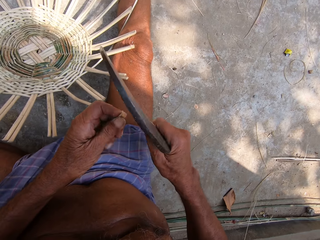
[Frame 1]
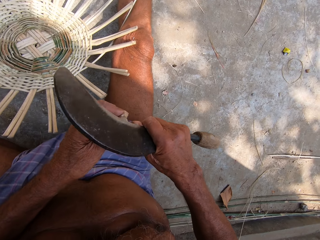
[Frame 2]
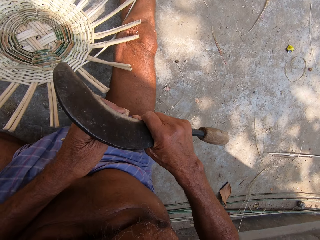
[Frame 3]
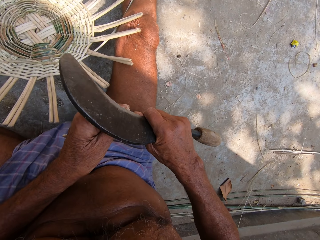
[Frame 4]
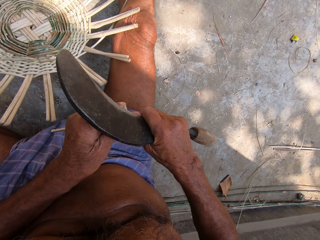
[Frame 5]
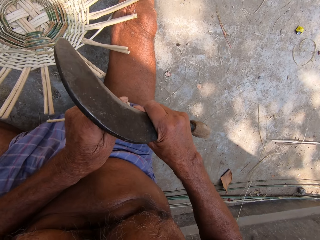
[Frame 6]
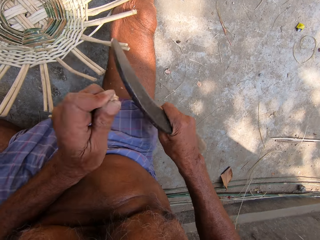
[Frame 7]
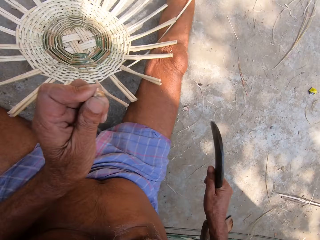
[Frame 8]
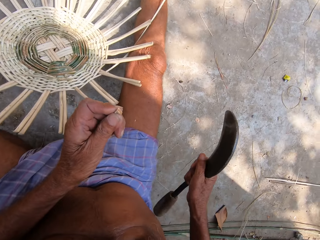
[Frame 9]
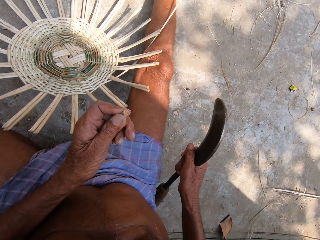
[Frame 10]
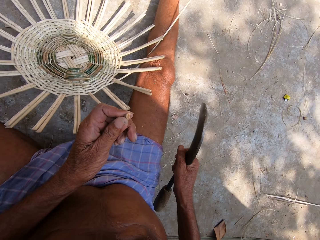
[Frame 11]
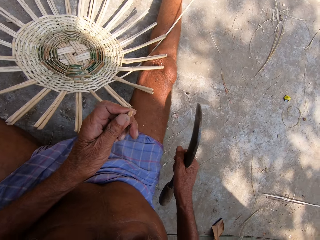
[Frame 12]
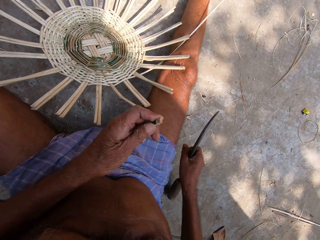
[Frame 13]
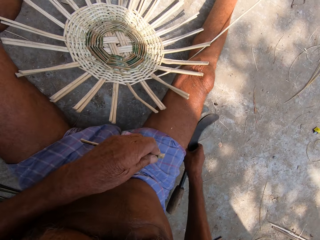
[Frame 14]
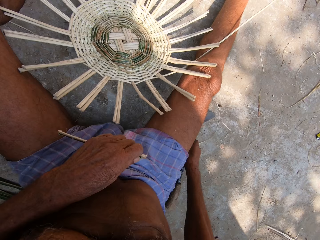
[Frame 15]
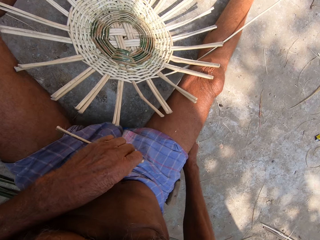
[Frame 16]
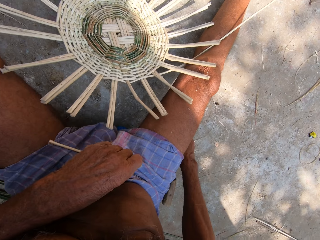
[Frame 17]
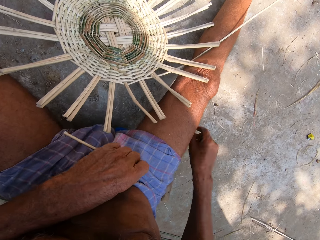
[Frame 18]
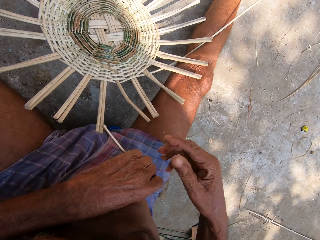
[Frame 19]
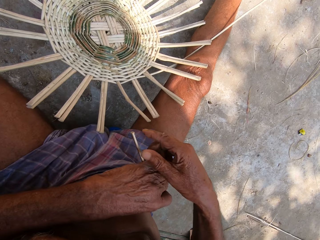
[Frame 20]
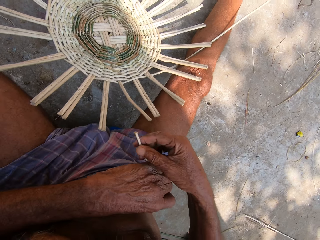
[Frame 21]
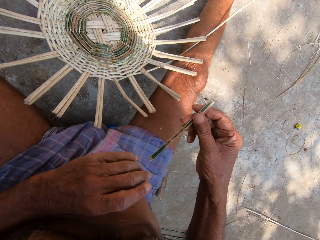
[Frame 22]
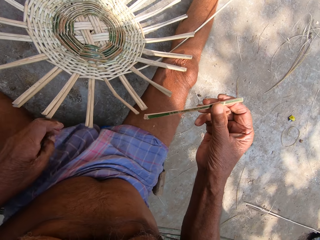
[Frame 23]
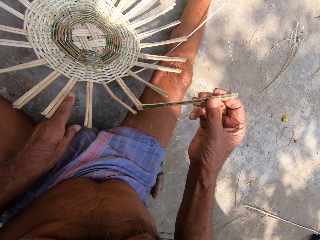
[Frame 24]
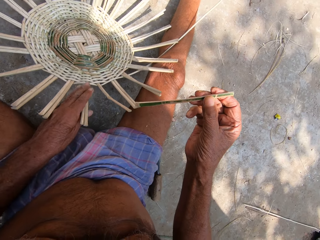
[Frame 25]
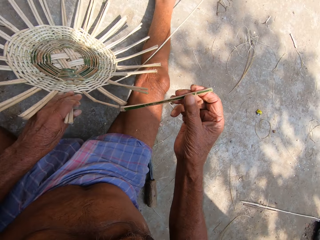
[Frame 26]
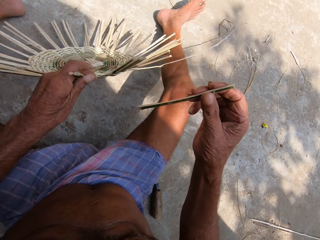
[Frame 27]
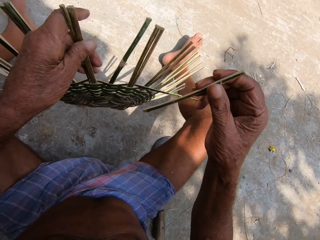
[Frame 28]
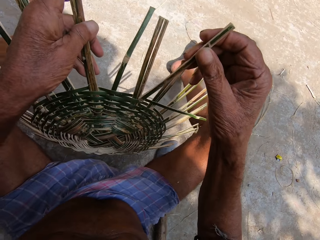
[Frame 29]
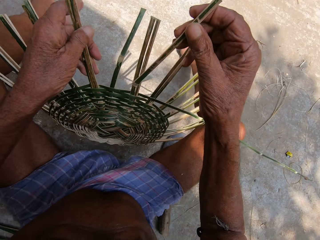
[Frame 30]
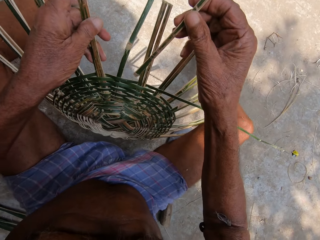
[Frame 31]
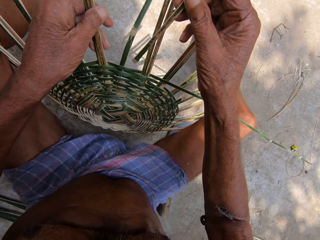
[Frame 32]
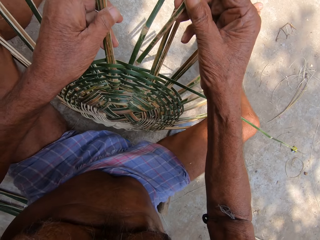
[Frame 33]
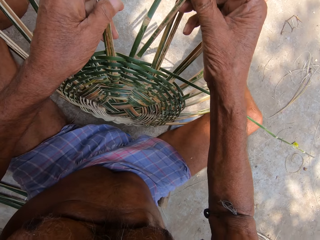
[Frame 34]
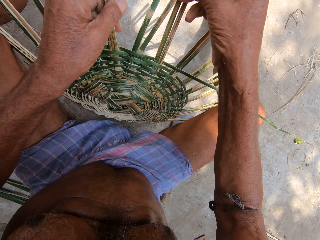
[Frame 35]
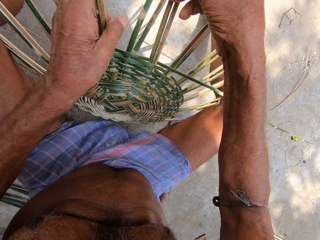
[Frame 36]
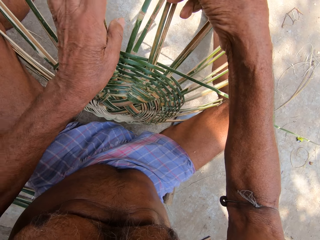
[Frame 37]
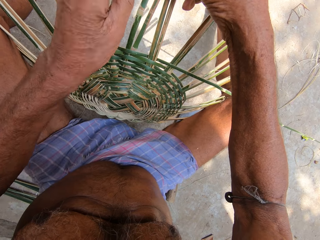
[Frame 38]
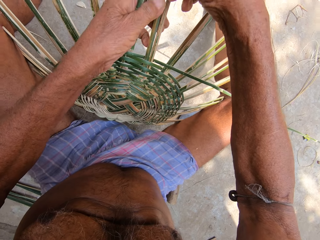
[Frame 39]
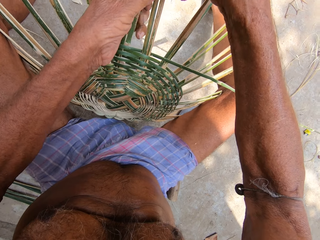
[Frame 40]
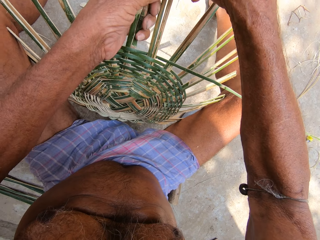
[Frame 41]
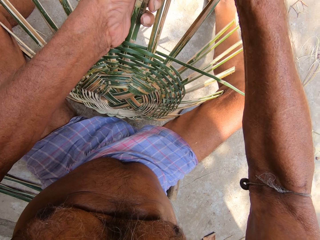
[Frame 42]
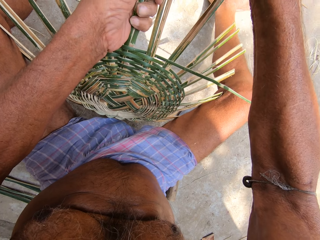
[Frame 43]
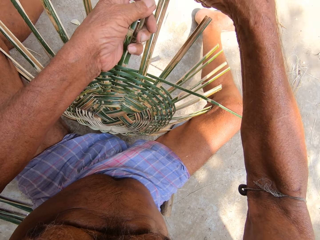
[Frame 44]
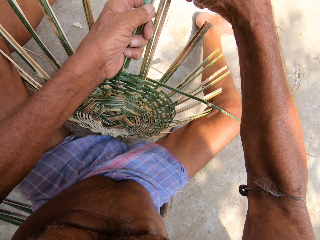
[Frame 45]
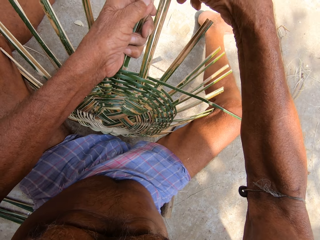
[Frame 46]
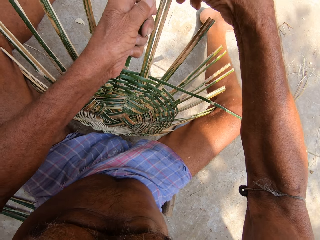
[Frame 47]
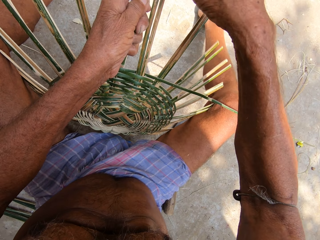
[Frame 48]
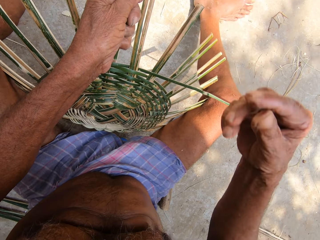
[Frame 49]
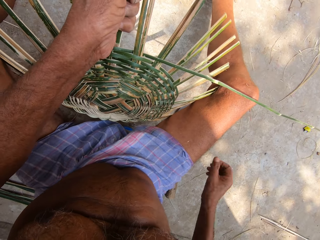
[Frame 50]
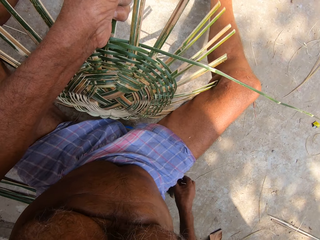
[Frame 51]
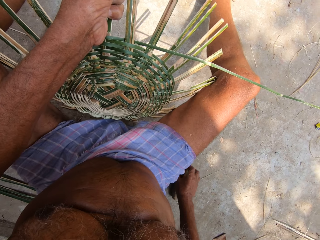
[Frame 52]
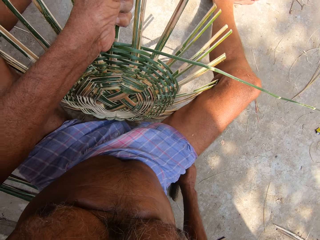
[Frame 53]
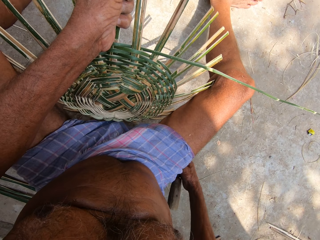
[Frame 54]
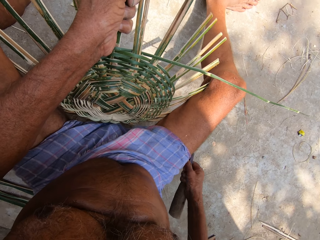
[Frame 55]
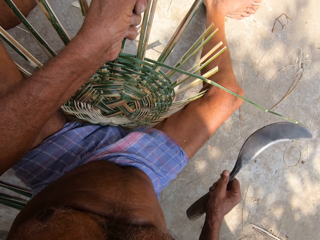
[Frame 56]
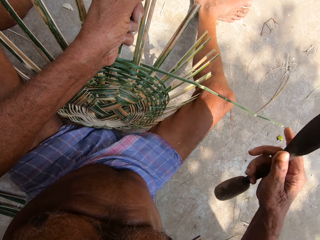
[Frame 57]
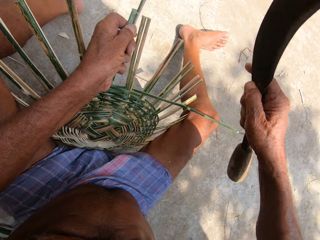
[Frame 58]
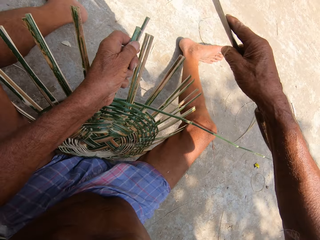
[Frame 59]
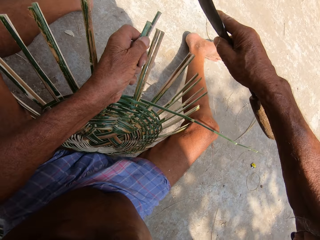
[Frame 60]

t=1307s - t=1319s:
The camera wearer drops the Indian billhook on the ground with his right hand. He passes the bamboo strip from his left hand to his right hand. He picks up the craft from the ground with his left hand. He holds the basket. He drops the craft on the ground with his left hand. He inserts the bamboo strip into the craft on the ground with his right hand. He holds the bamboo strips in the craft on the ground with both hands. He holds the bamboo strips in the craft on the ground with his left hand. He picks up the Indian billhook from the ground with his right hand.

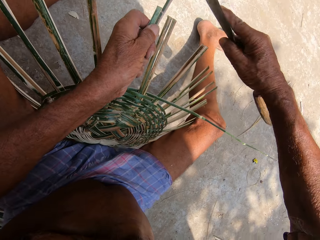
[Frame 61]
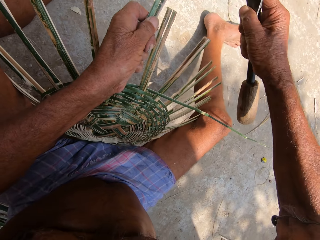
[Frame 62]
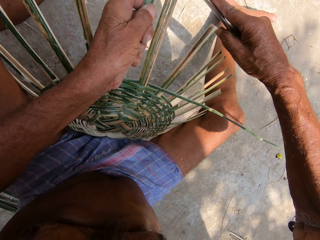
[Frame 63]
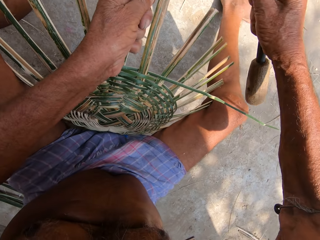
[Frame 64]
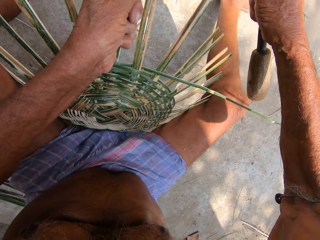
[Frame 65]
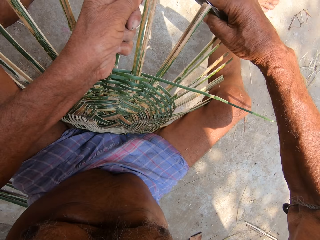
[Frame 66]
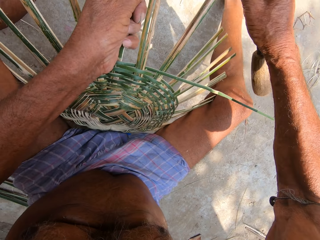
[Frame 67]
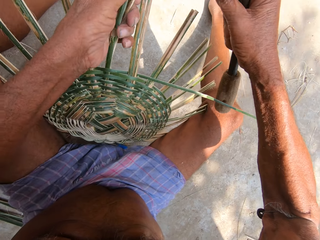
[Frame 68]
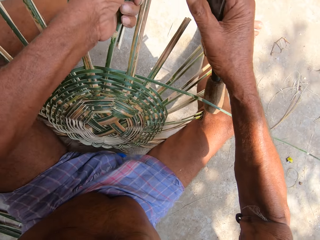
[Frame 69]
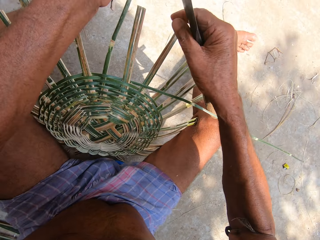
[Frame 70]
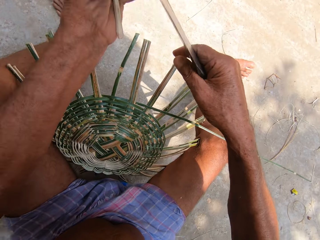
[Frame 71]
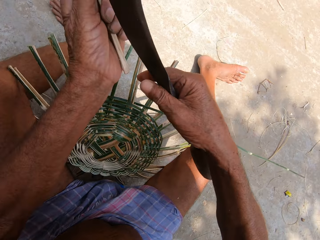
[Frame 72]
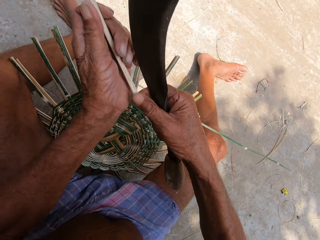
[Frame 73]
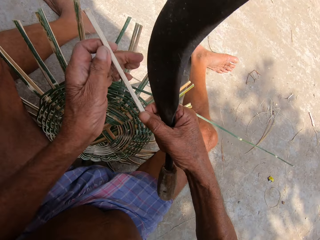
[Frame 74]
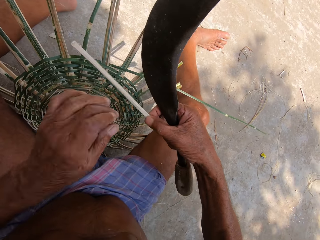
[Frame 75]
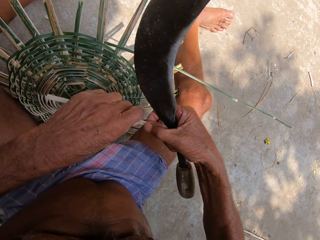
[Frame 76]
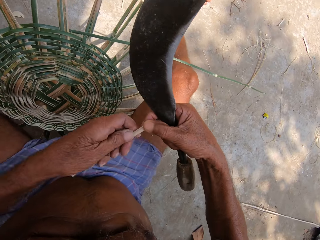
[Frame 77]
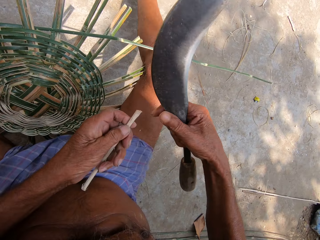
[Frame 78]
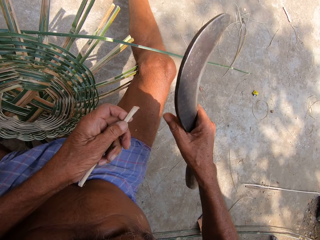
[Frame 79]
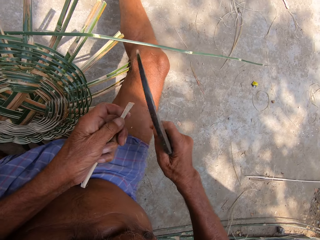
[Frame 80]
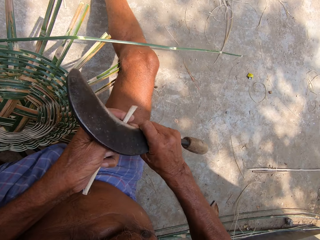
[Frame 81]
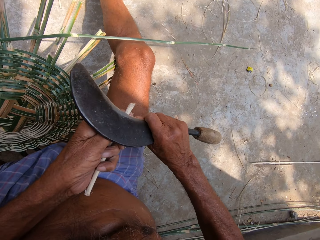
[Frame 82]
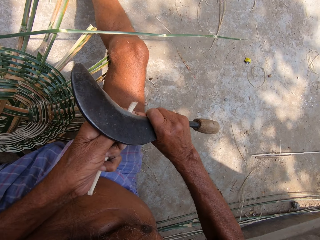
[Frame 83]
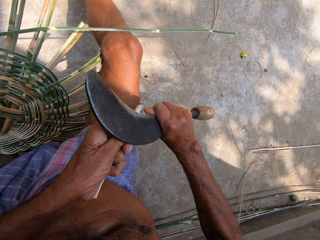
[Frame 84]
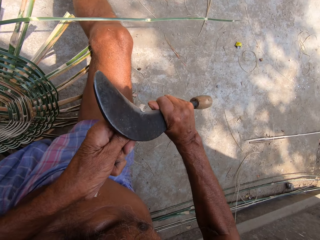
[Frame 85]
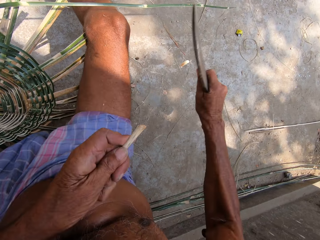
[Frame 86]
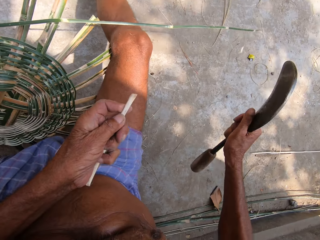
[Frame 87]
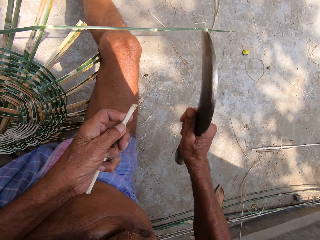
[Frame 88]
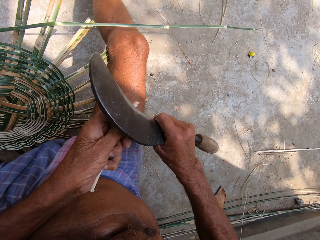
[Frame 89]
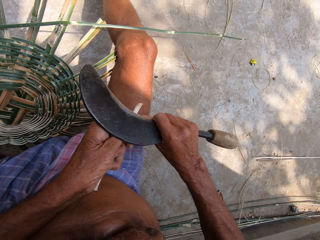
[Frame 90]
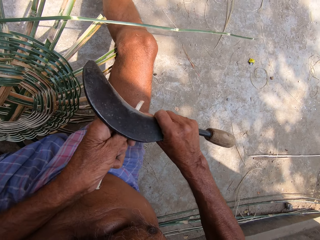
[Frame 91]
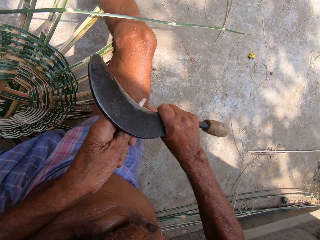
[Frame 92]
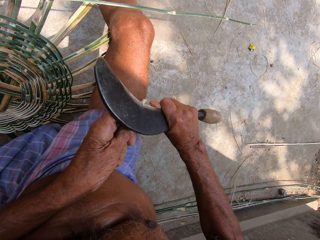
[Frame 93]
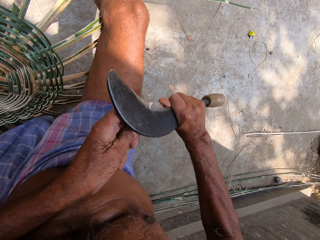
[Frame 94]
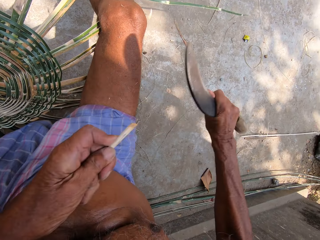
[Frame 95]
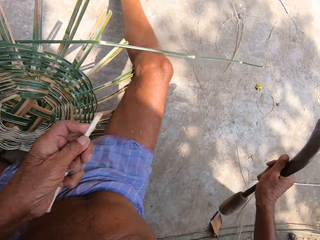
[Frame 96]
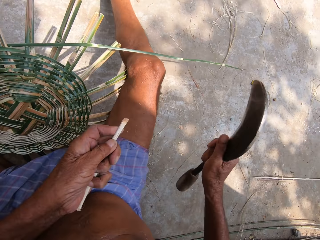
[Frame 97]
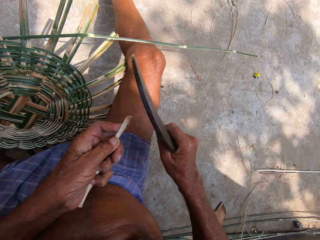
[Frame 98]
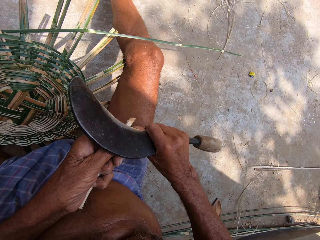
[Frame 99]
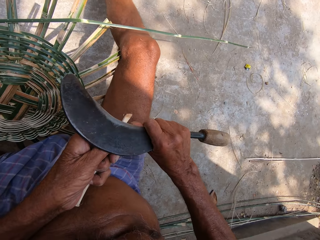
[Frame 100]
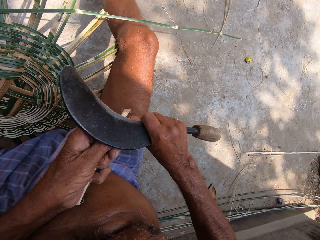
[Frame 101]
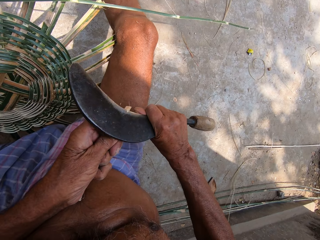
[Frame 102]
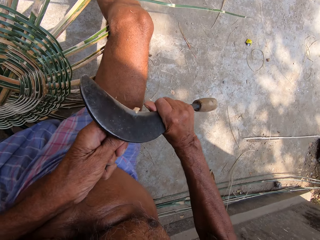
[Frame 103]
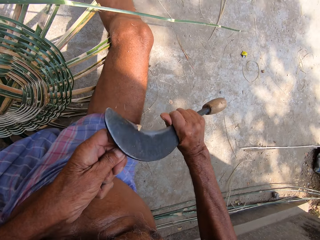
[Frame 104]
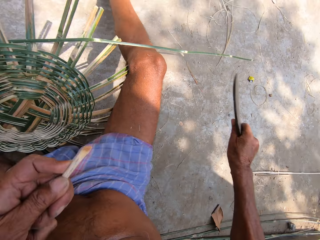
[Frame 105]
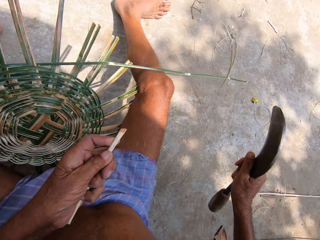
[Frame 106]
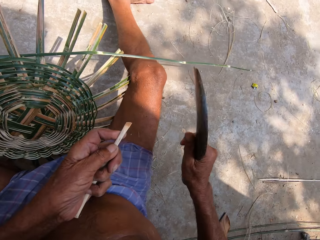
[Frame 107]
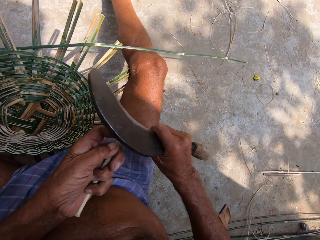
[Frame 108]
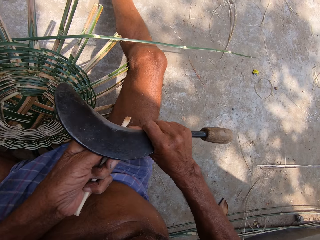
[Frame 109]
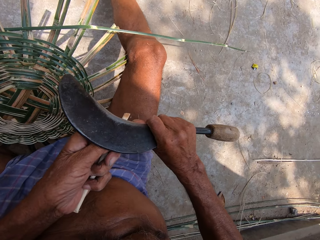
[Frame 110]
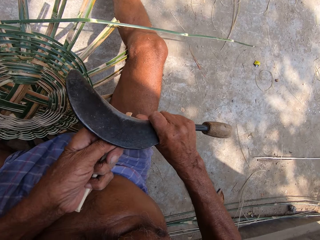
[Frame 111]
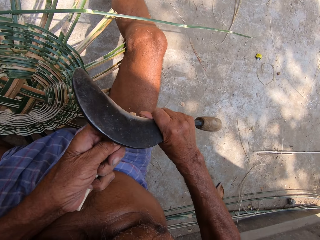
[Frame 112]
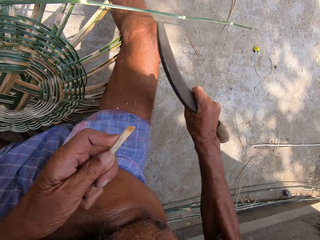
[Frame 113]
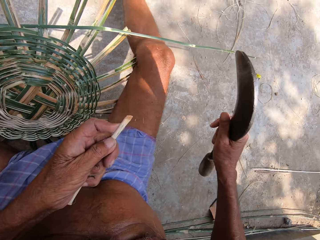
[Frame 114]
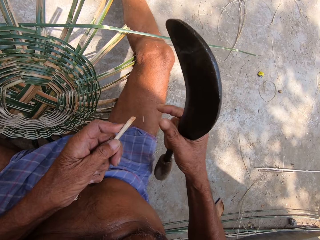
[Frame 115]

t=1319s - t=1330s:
The camera wearer hits the bamboo strip into the craft on the ground with the Indian billhook in his right hand. He removes the bamboo strip from the craft on the ground with his left hand. He passes the bamboo strip from his left hand to his right hand. He passes the bamboo strip from his right hand to his left hand. He holds the stick. He sharpens the bamboo strip in his left hand with the Indian billhook in his right hand.
